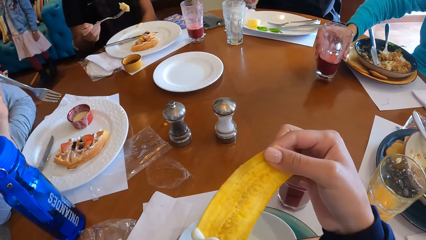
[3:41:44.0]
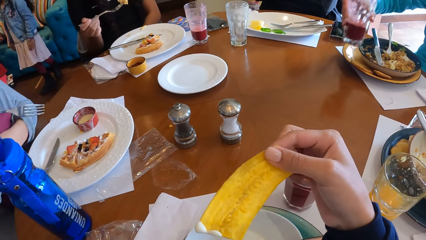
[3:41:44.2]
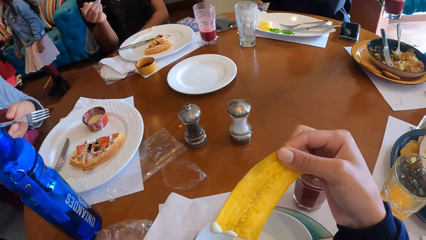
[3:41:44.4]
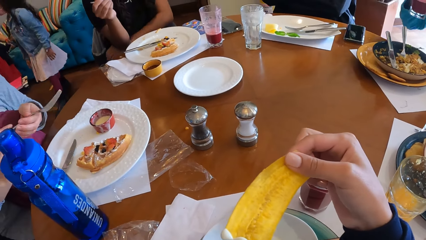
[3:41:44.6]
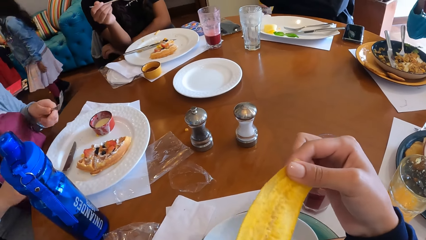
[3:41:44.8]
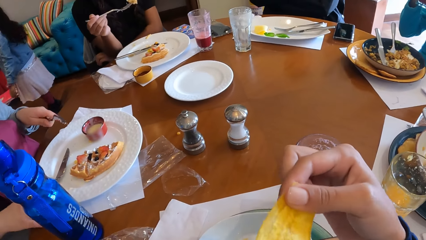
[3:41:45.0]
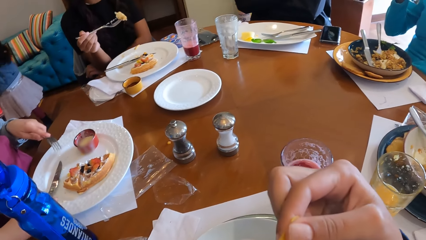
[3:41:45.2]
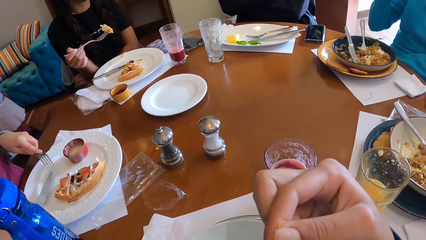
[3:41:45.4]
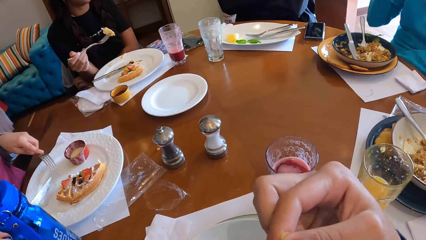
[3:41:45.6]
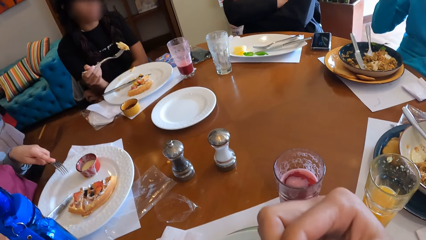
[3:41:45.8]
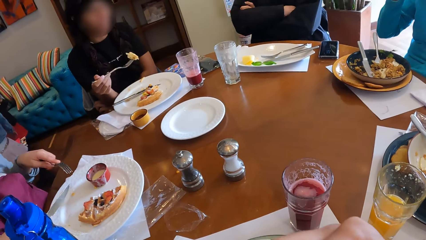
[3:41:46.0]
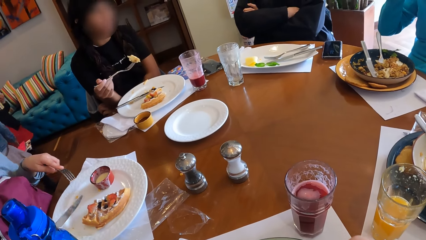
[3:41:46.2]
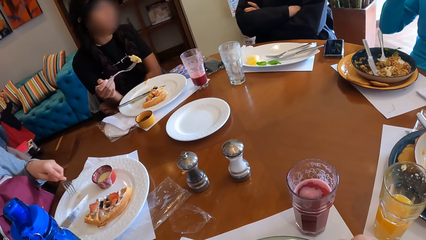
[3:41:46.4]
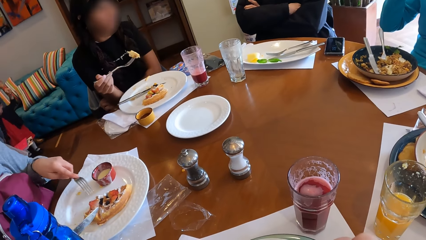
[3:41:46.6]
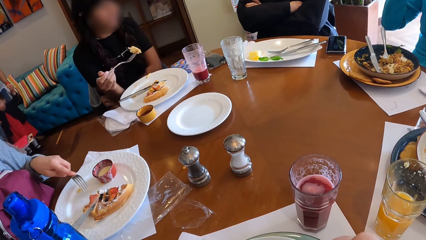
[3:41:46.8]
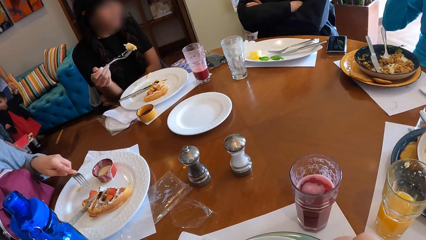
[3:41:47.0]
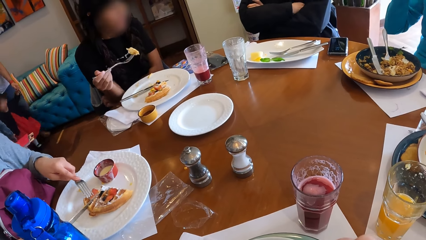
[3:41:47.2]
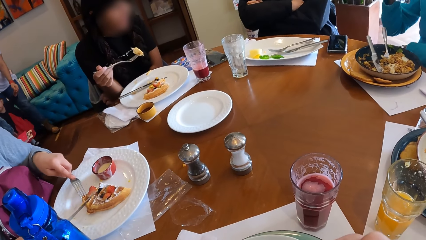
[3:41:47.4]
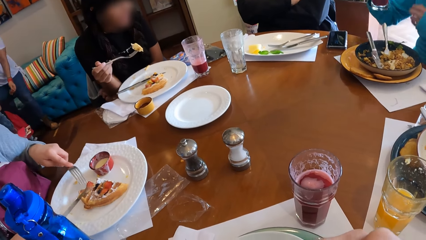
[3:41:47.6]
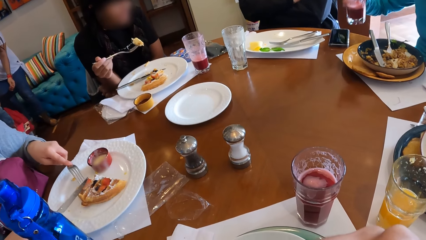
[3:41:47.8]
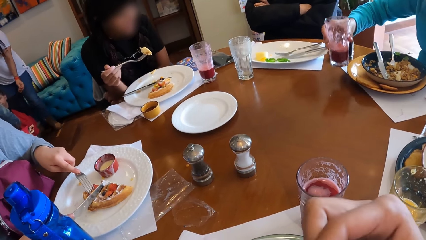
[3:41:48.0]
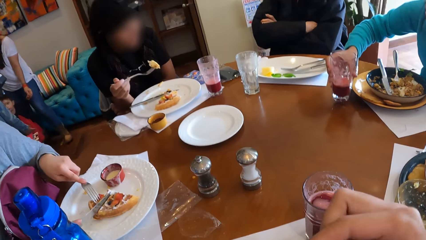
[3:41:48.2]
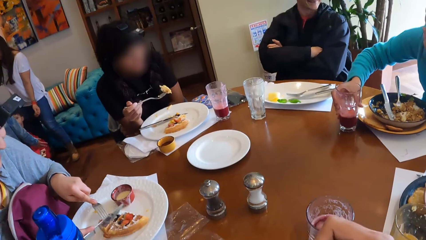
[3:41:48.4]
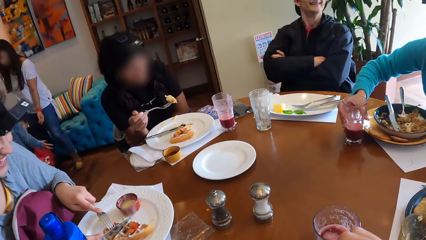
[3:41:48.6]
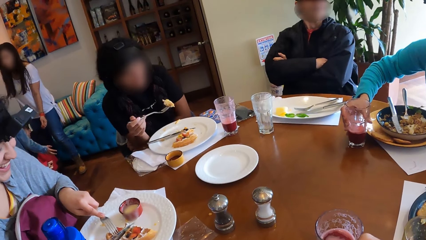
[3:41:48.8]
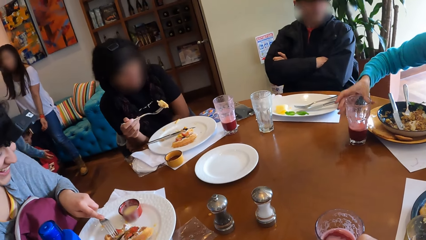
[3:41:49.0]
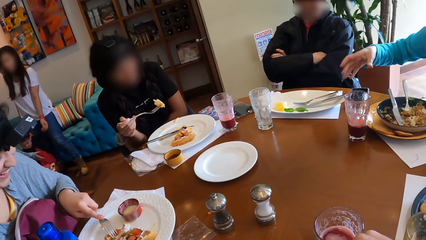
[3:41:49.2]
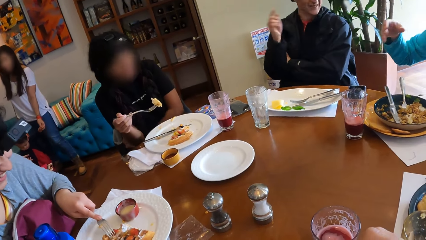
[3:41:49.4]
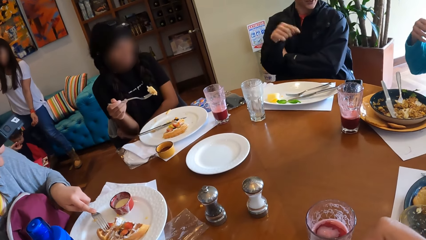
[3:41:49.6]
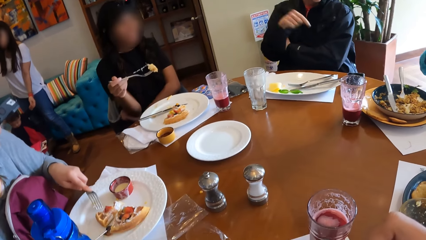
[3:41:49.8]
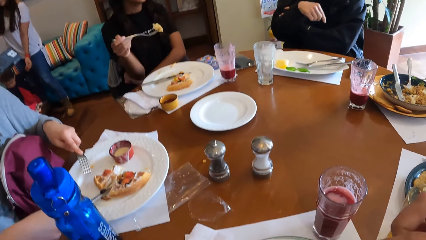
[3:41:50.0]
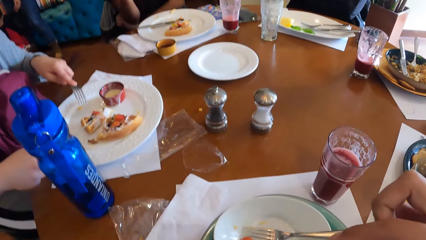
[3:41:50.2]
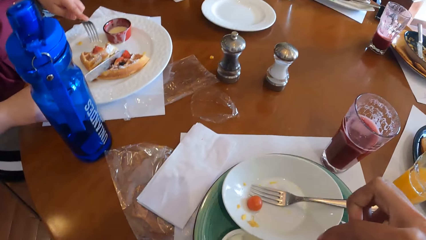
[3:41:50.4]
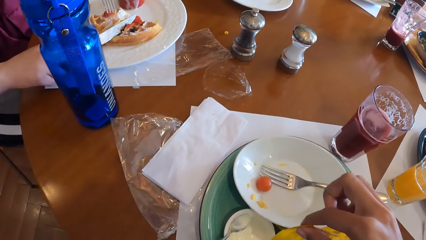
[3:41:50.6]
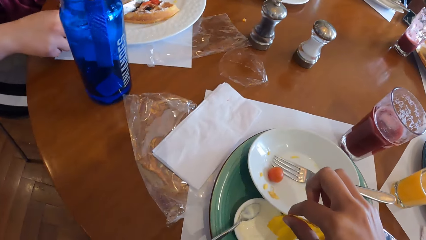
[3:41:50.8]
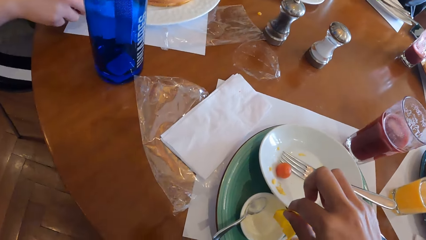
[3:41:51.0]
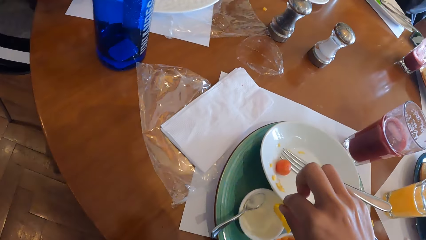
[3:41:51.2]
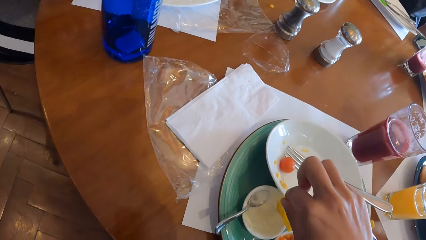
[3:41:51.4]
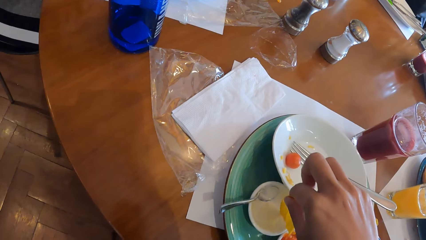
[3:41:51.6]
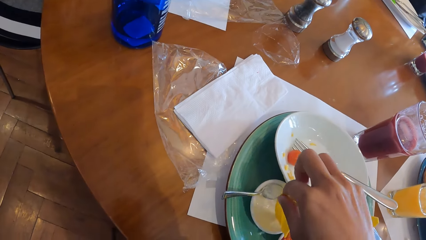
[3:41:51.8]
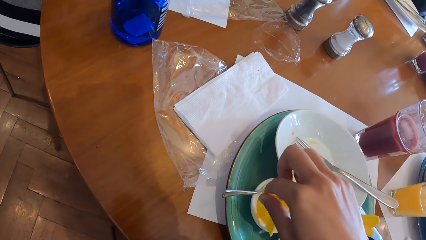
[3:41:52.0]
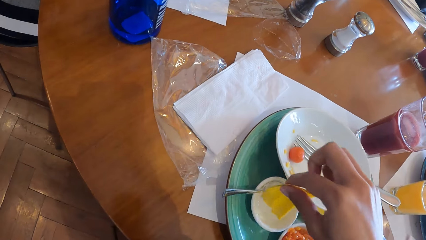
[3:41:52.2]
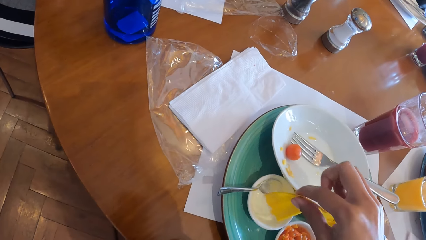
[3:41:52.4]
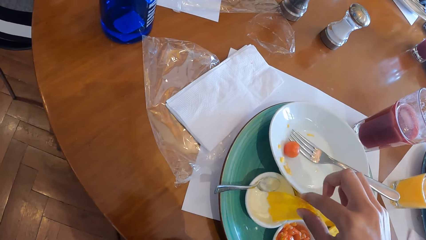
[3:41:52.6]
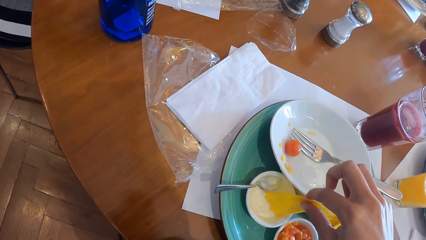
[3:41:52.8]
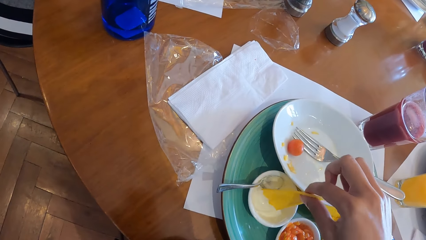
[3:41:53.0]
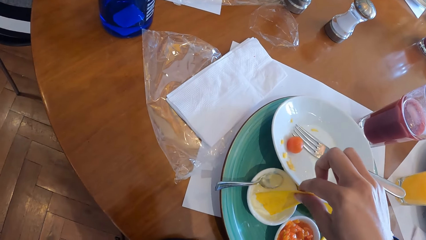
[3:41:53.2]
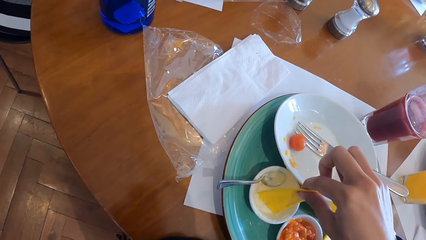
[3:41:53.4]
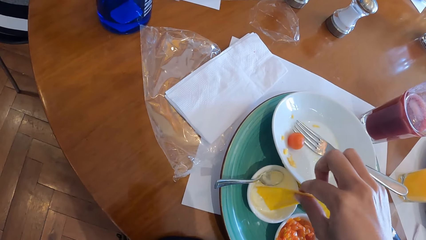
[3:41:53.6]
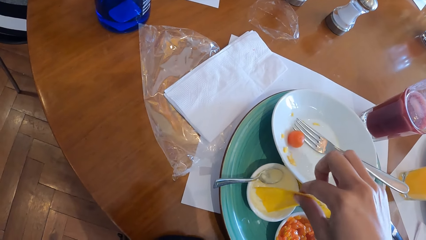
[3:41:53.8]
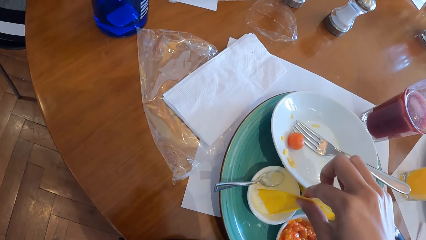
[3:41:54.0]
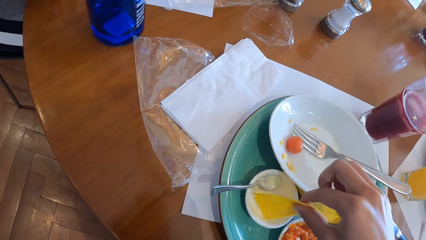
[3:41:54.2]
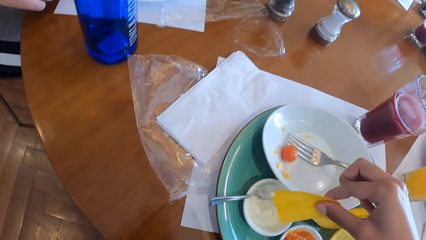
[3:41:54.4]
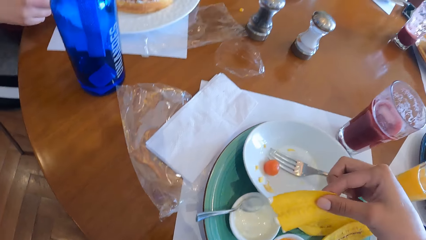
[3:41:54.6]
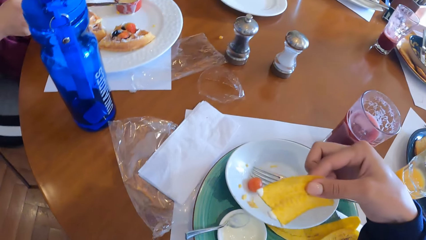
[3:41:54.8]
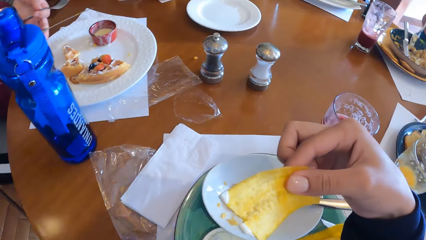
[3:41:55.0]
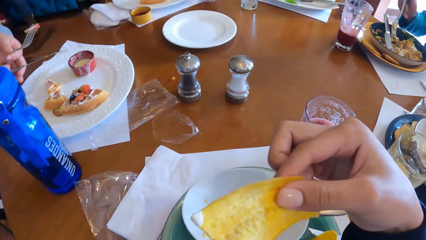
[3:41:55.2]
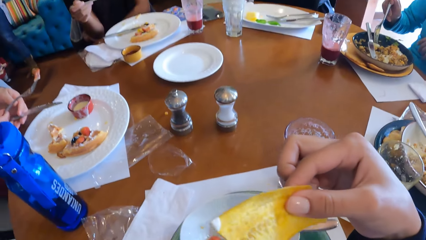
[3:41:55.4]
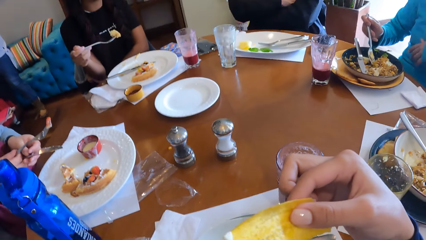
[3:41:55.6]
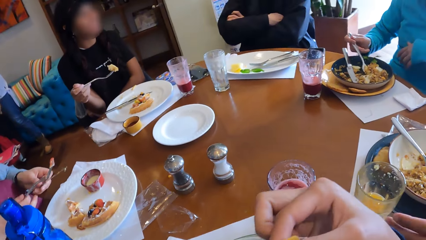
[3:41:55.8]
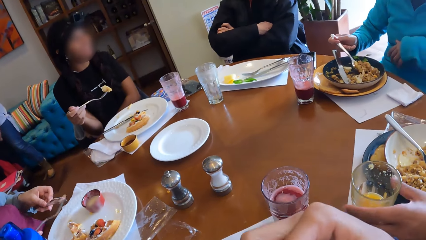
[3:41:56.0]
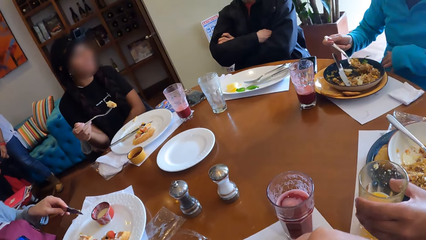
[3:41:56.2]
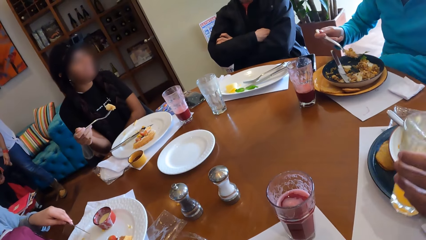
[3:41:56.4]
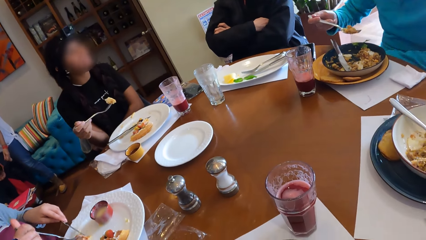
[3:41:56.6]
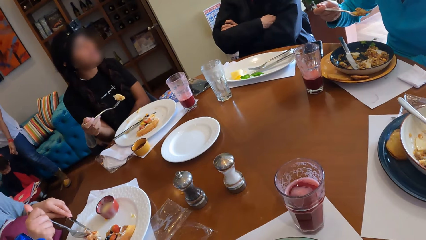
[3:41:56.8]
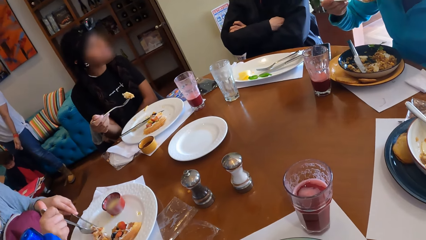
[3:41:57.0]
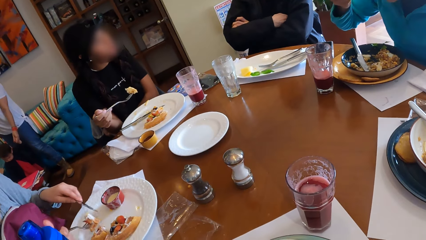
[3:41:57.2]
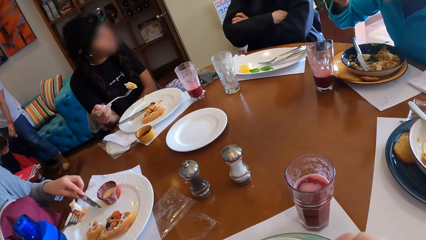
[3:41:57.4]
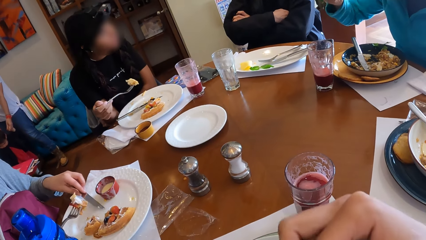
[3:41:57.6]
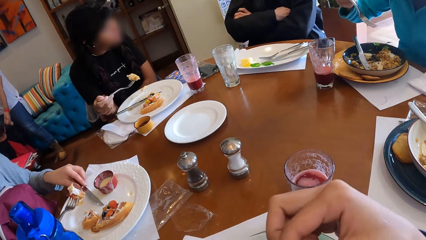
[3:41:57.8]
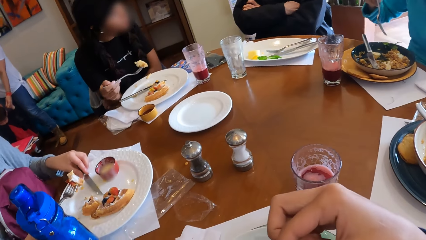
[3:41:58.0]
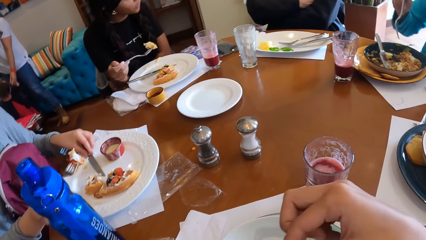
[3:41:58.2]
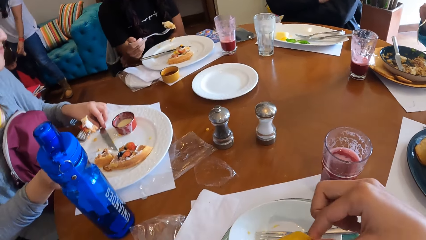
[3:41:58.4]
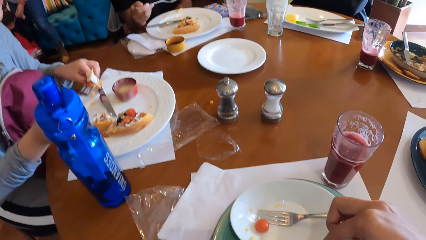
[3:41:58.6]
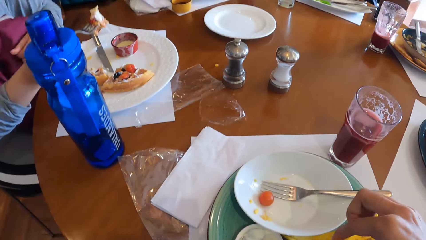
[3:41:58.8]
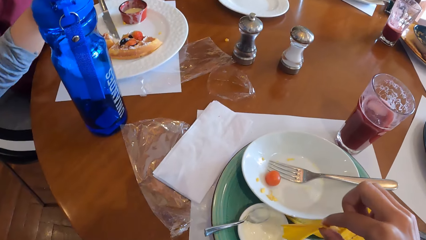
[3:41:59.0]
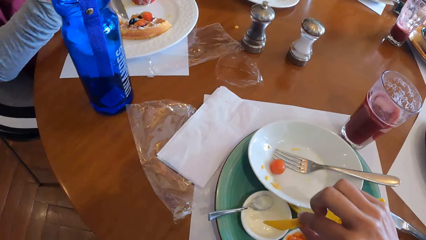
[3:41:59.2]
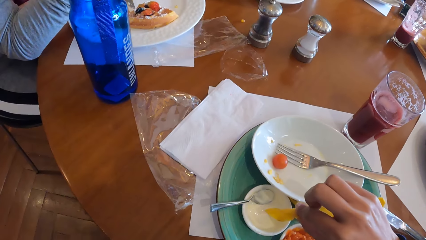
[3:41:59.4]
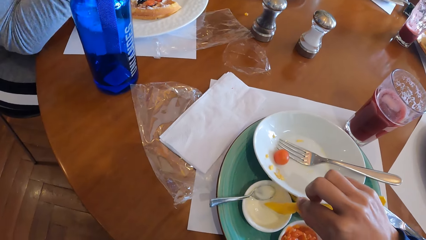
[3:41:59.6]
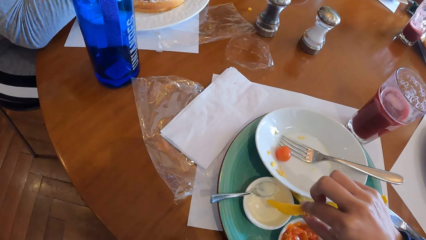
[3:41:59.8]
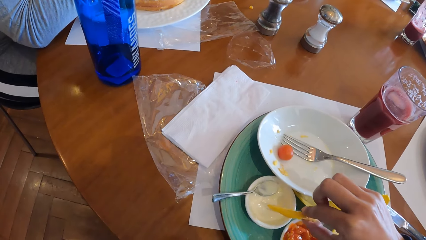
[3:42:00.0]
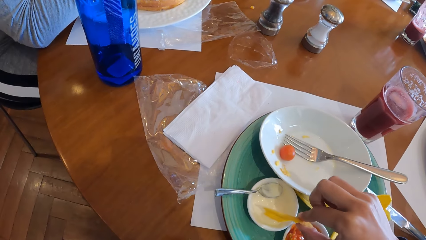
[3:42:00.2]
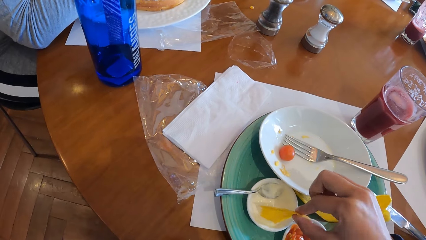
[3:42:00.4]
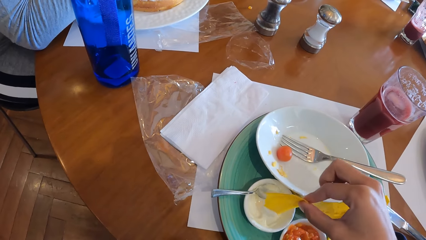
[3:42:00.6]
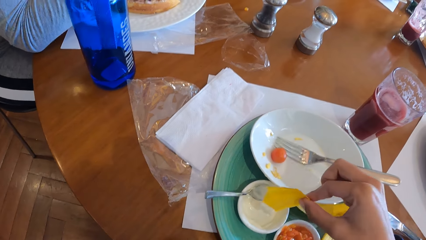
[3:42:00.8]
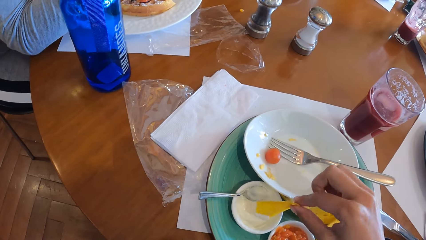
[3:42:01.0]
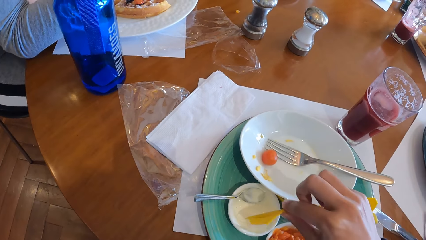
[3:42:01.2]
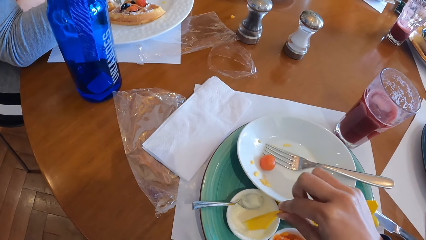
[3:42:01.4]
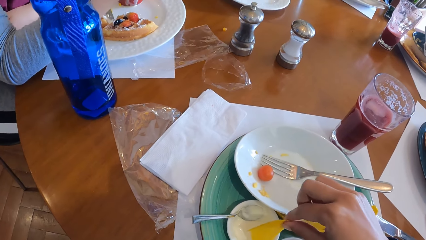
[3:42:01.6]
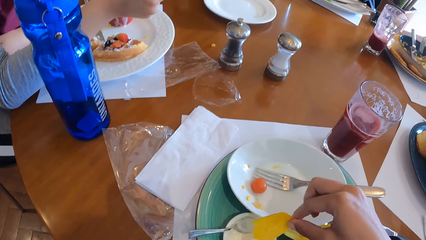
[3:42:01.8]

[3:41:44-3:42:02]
A woman picks a cup of drink from the table with her right hand. Another woman eats the snacks with the fork in her right hand. A third woman passes the fork to her left hand. The camera wearer eats the plantain chip in his right hand. The third woman picks the knife from the plate with her right hand. The camera wearer licks something. The third woman adjusts the snack with the knife in her right hand. The third woman cuts the snack with the knife in her right hand. The first woman drops the cup of drink on the table with her right hand. The camera wearer dips the plantain chip inside the bowl of cream with his right hand. He scoops something. The third woman passes the knife to her left hand and the fork to her right hand. The first woman takes food from the plate with the fork in her right hand. The camera wearer licks something. The first woman eats the food with the fork in her right hand. The third woman picks the snacks with the fork in her right hand. The camera wearer scoops something. He dips the plantain chip in his right hand into the bowl of cream.
